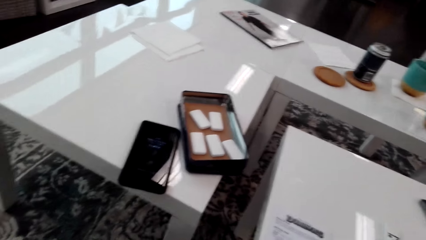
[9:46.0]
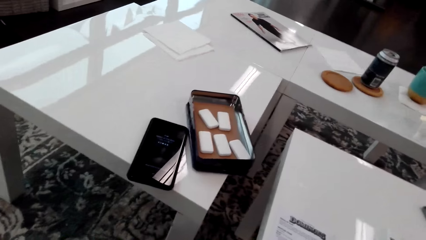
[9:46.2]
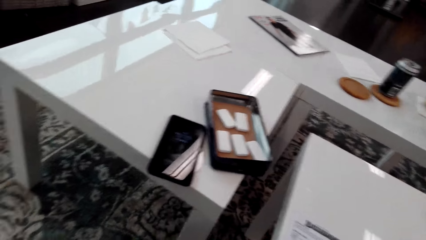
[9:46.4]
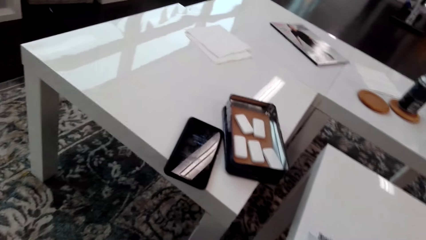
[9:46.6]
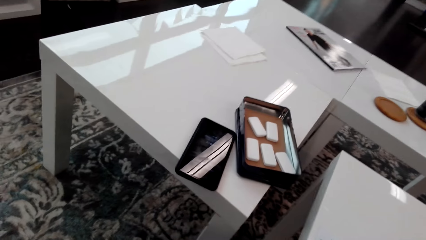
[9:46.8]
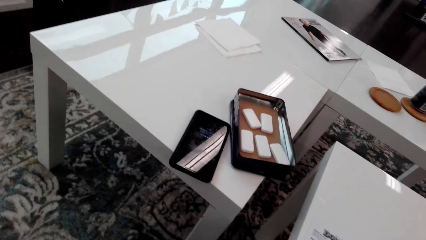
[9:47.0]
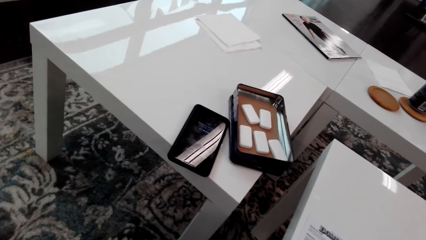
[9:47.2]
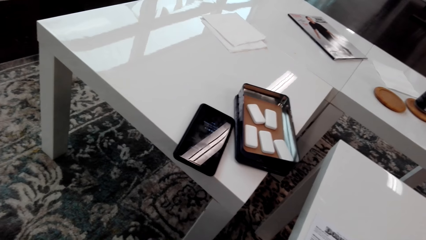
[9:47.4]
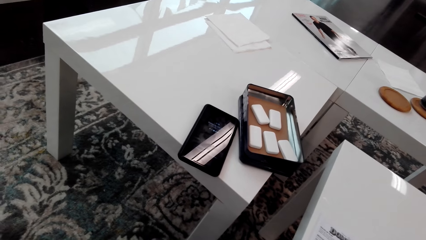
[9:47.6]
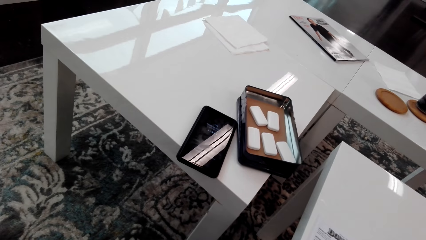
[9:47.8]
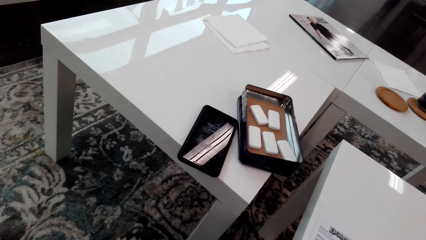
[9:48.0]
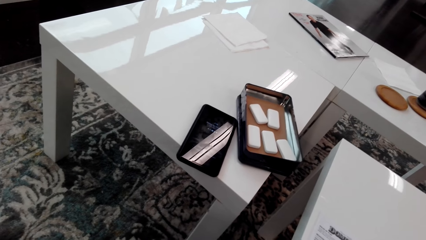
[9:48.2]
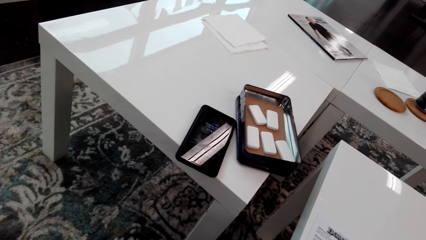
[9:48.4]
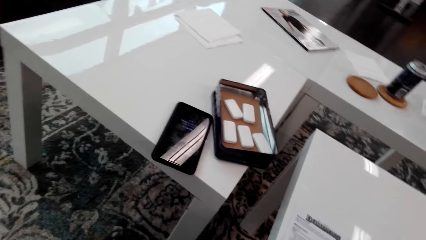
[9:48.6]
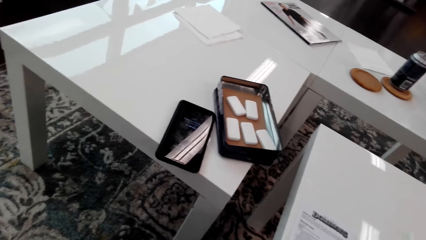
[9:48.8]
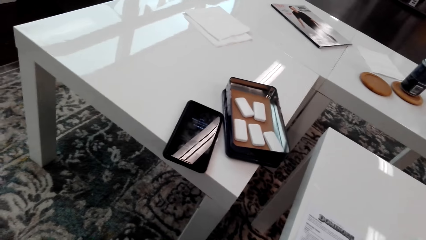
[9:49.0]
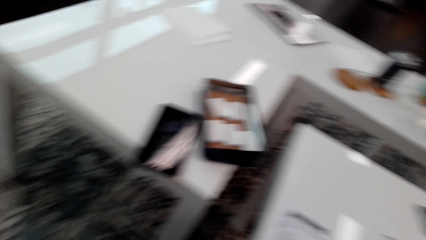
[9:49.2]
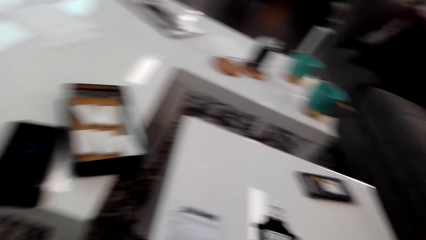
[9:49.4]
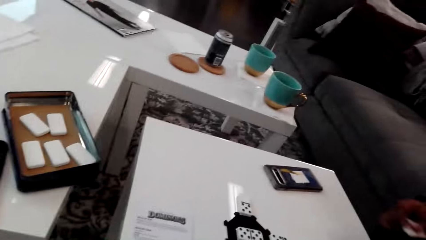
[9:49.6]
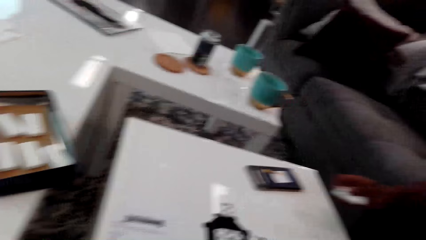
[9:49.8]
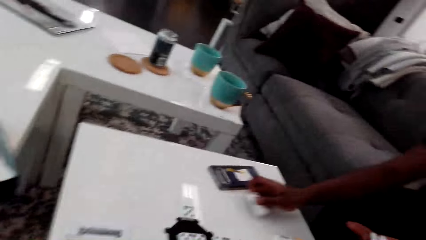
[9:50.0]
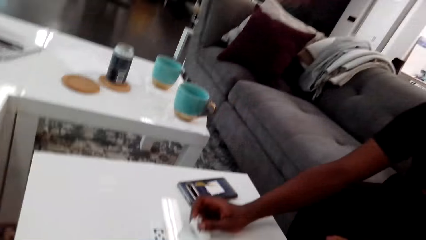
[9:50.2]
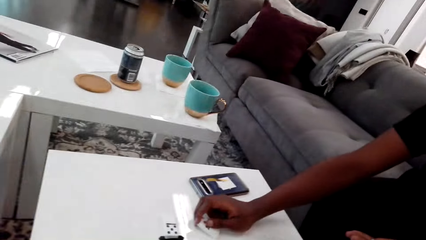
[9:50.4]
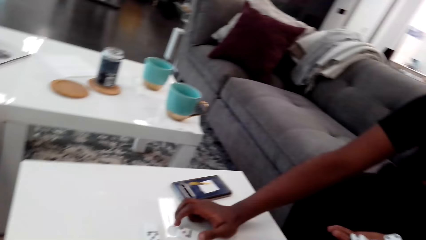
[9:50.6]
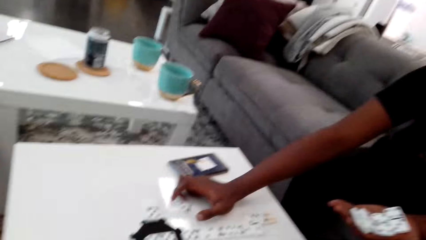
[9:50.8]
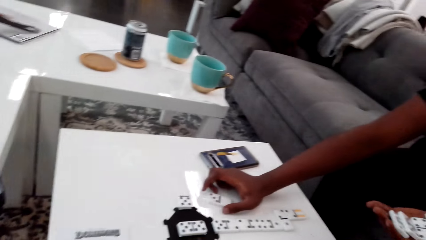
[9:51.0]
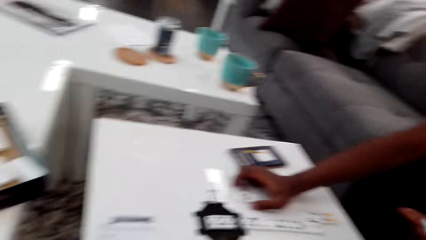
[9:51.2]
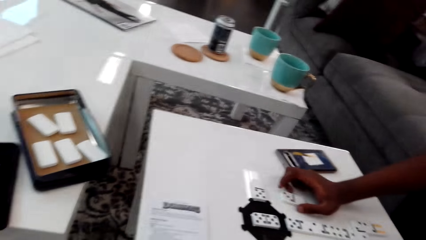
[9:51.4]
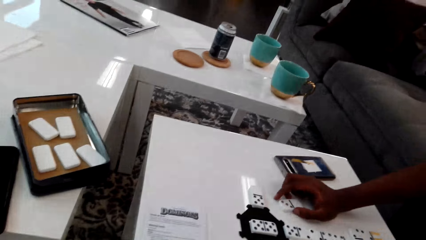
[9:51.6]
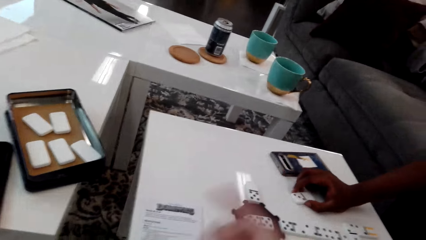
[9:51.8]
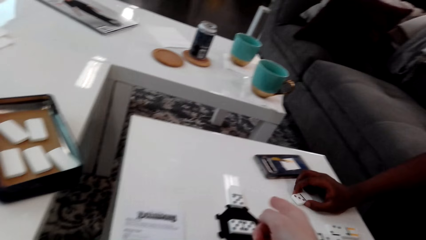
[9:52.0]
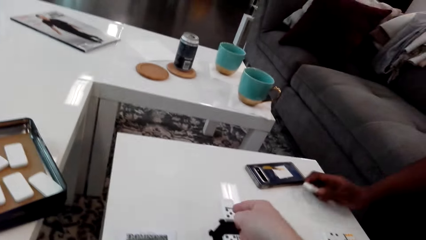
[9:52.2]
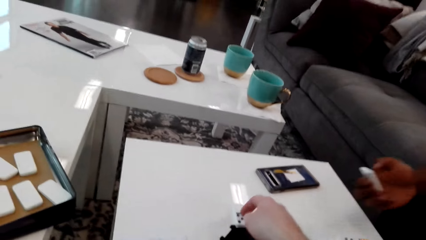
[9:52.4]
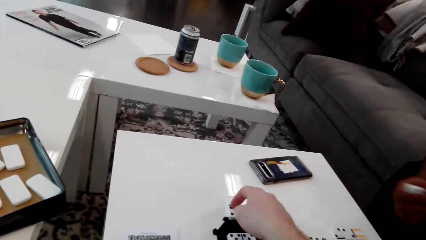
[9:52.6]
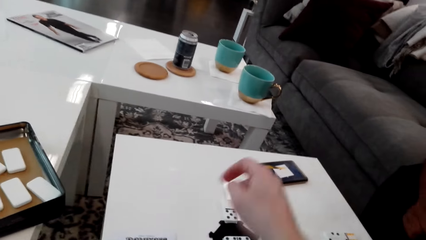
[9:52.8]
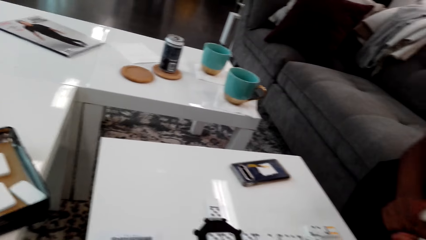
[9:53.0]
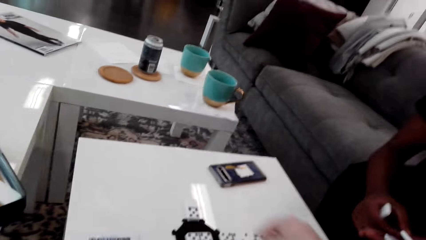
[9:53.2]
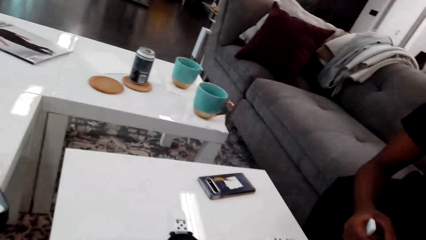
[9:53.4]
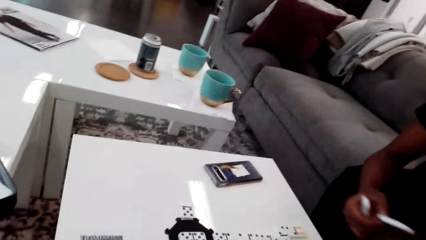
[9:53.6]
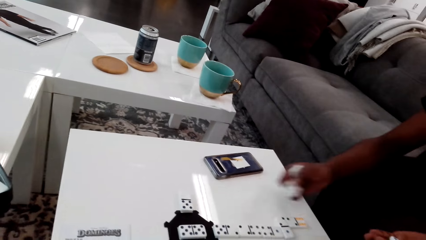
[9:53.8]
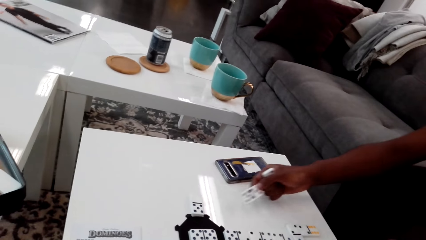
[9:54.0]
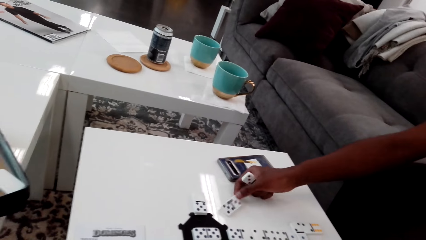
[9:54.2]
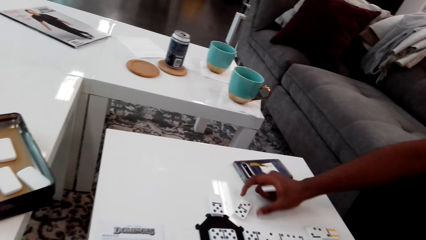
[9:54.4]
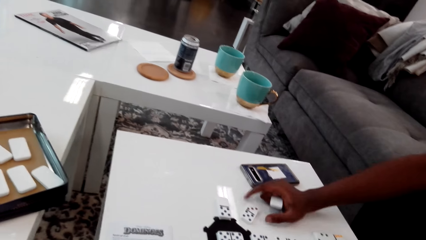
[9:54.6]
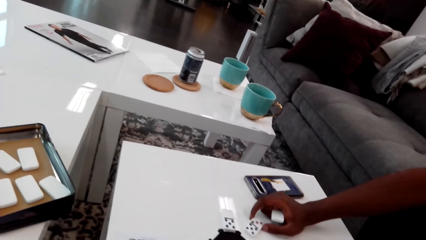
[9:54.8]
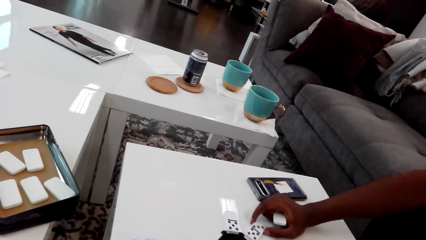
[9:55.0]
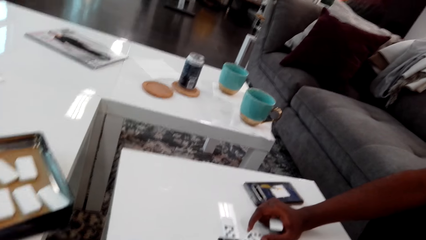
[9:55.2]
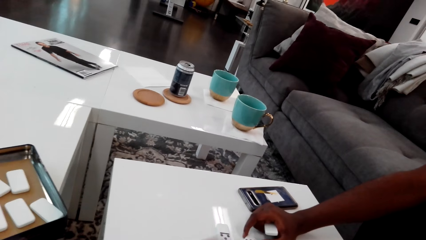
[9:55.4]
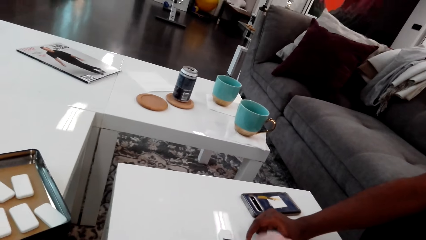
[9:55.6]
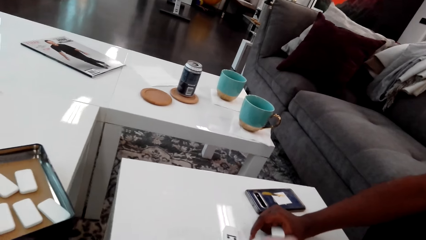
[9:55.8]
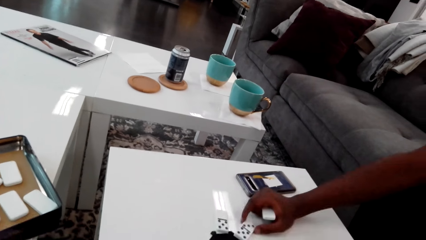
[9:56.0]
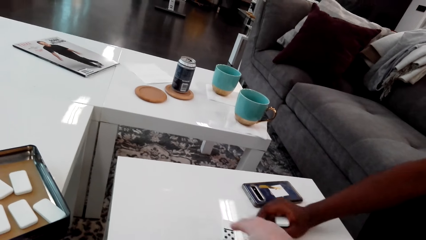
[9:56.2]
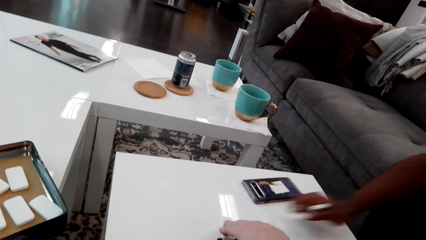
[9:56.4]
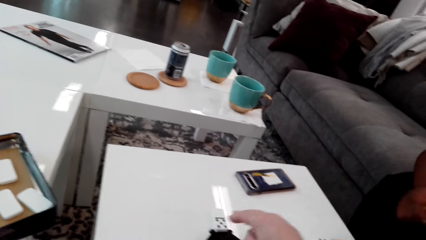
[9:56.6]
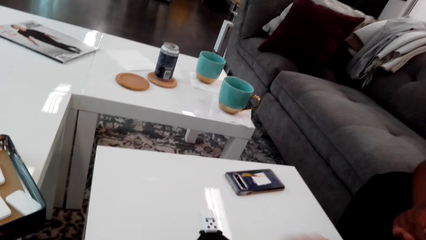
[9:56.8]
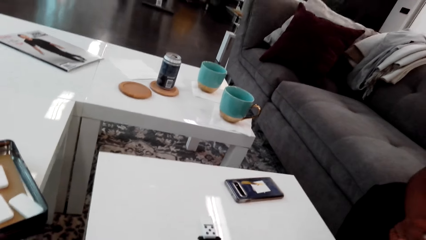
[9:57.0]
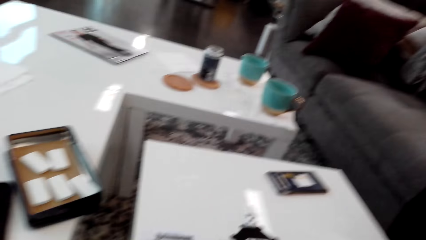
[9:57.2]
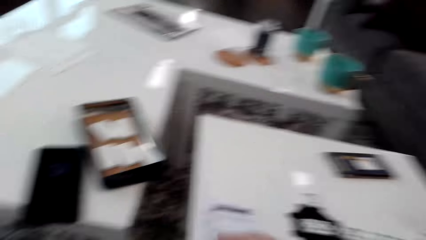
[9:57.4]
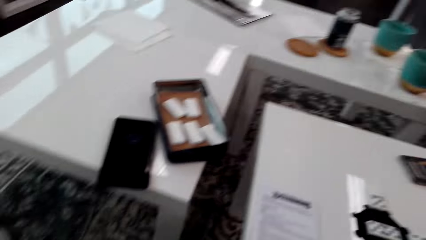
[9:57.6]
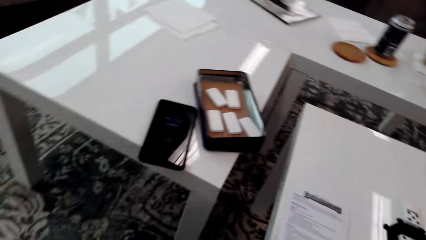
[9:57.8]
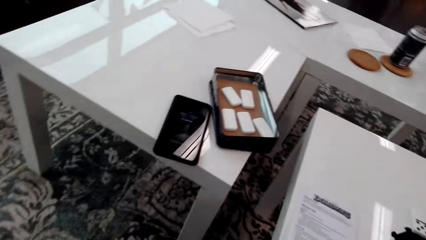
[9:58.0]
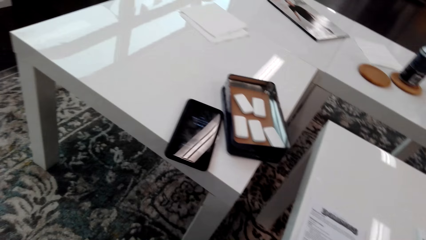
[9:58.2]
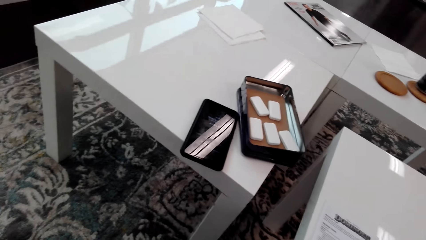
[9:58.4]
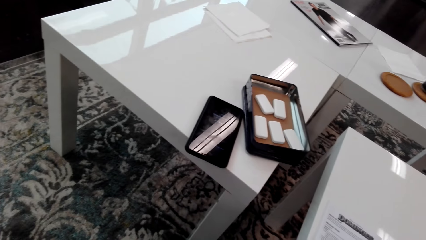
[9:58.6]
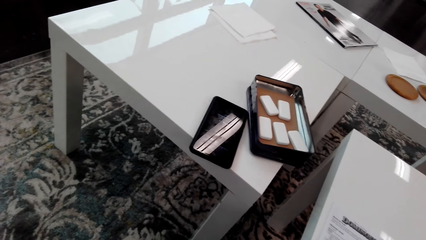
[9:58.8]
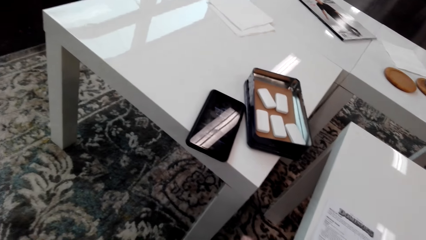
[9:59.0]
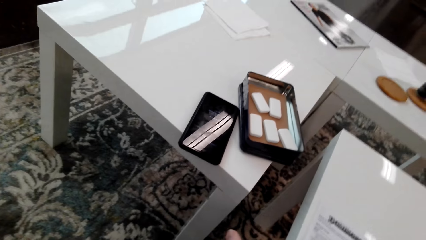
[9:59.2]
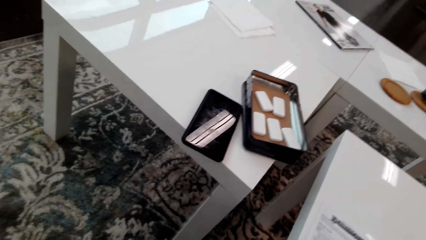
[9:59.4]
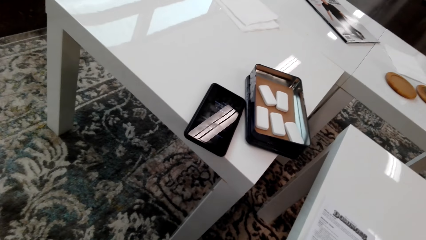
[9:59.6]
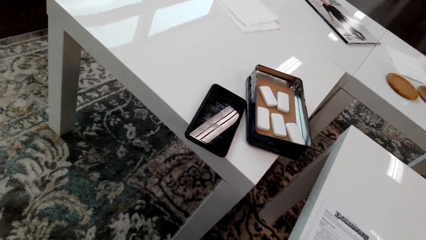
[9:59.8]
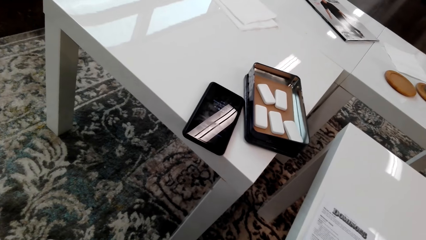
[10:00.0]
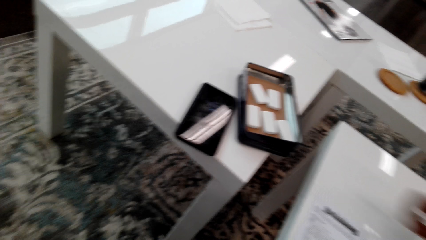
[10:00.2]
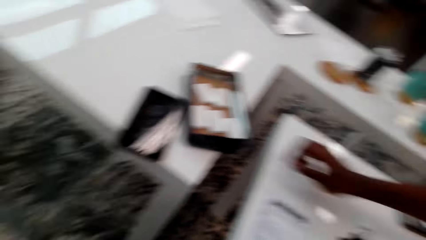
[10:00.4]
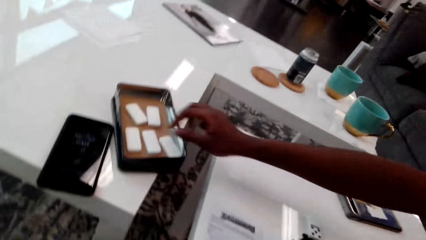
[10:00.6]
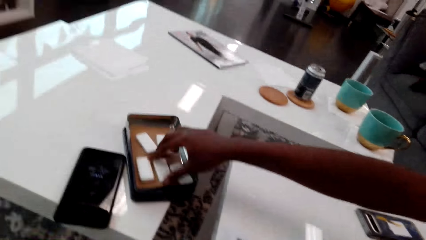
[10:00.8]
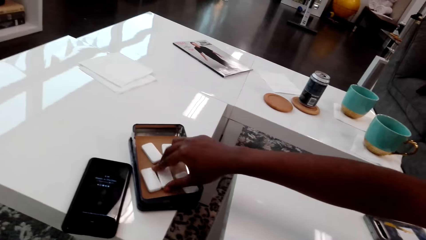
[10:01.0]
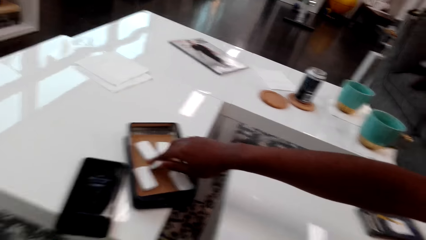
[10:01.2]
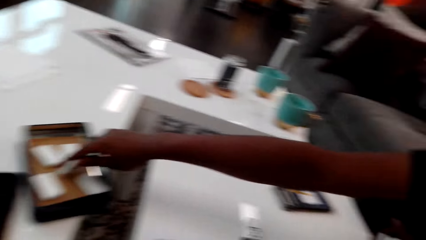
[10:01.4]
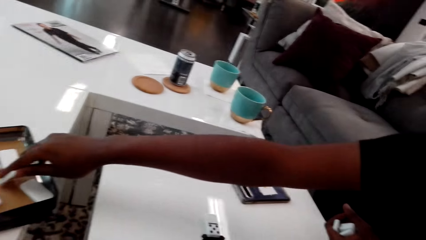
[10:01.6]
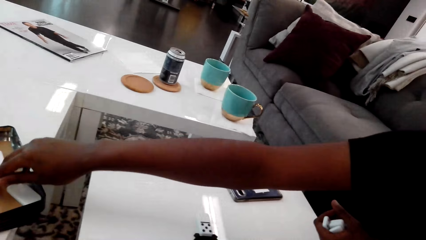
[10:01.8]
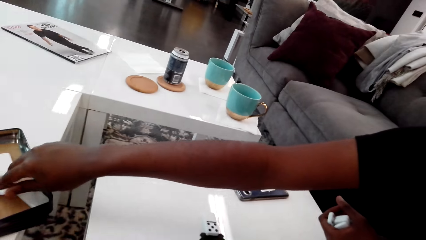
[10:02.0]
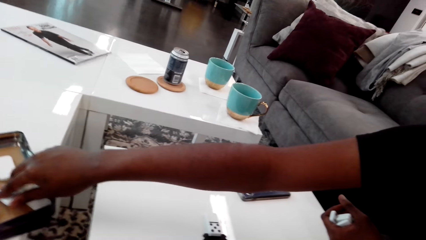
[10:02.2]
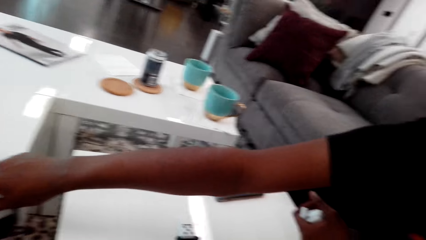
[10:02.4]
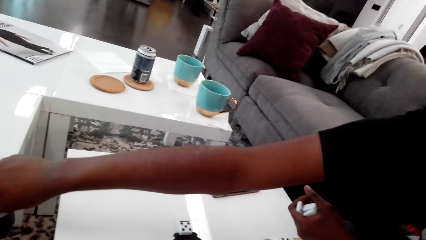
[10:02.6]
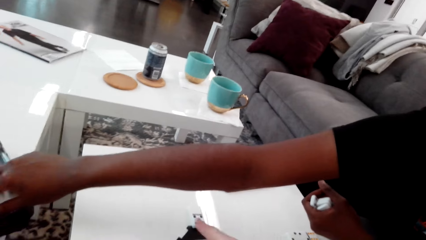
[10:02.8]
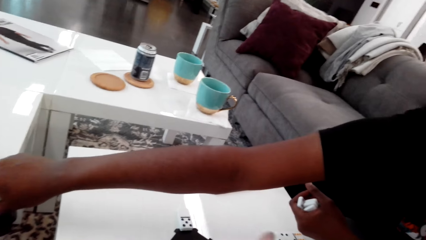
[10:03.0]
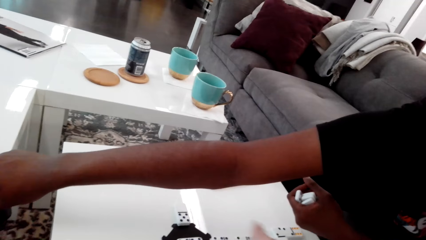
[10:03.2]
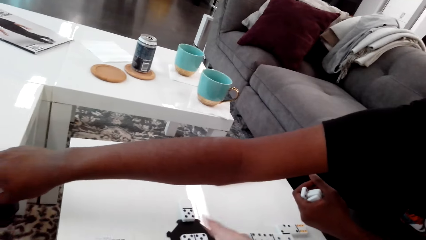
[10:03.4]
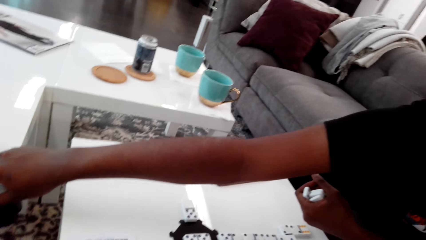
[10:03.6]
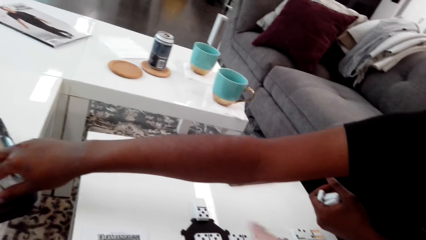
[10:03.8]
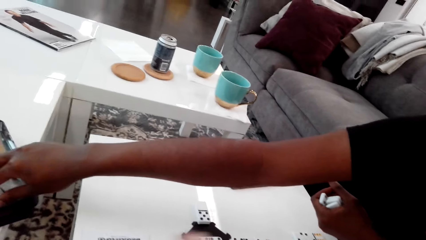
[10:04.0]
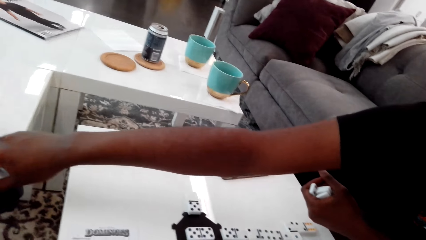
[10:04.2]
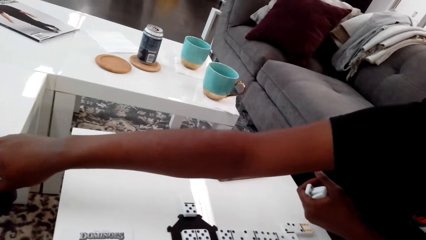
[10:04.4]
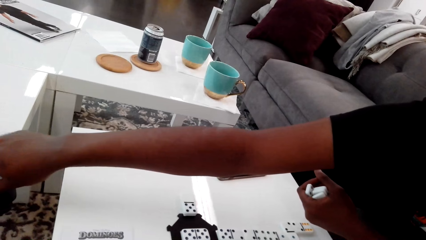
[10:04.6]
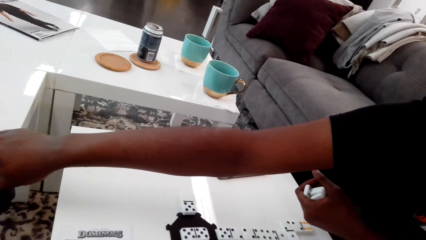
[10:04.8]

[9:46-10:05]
The camera wearer looks around. A man puts the domino piece or dice on the table. The man moves the domino piece on the table, lifts the domino piece off the table. The camera wearer moves the domino piece on the table. They place the dice down. The man takes the domino piece, puts the domino piece on the table, and moves the domino piece. He places the dice down again. The camera wearer moves the left hand. They place the dice down. They look around. The man peeps at a piece of the domino from the box. The man picks up a dice. The camera wearer points with the left hand.
